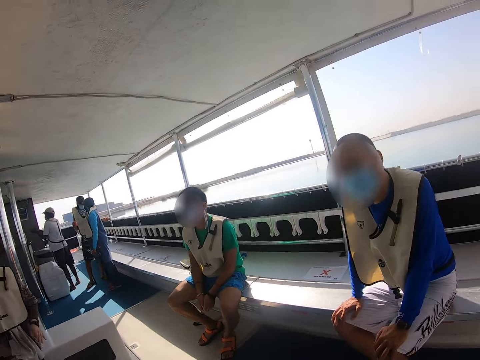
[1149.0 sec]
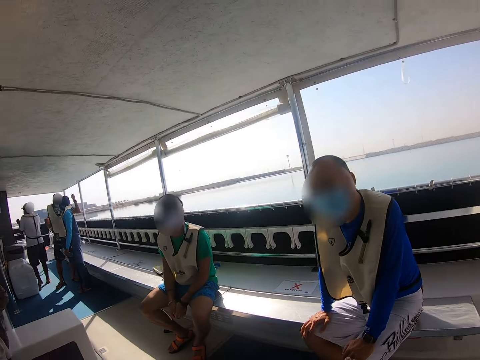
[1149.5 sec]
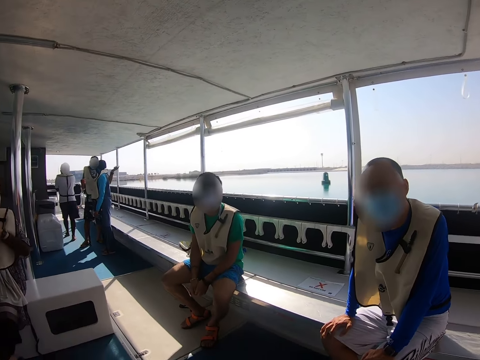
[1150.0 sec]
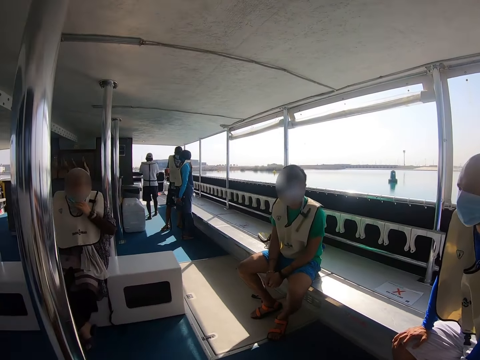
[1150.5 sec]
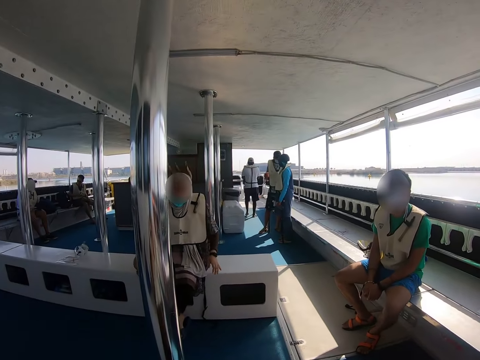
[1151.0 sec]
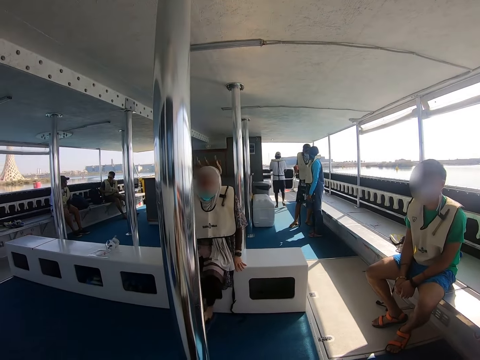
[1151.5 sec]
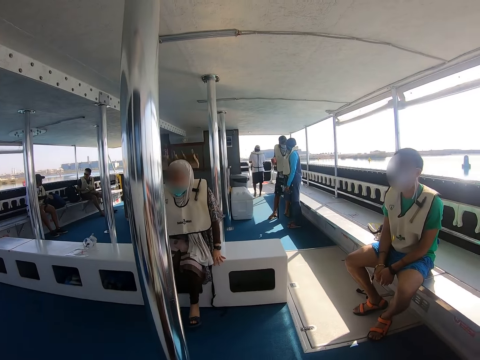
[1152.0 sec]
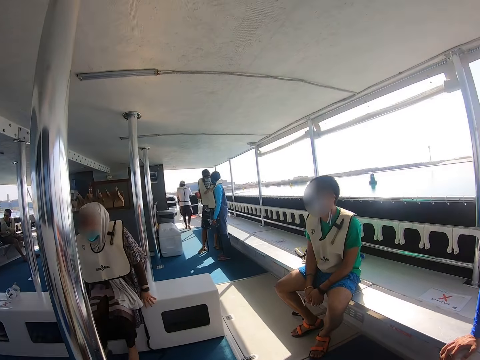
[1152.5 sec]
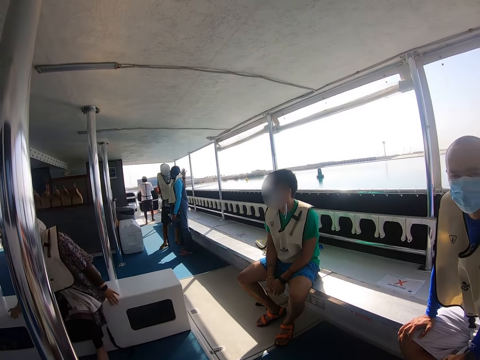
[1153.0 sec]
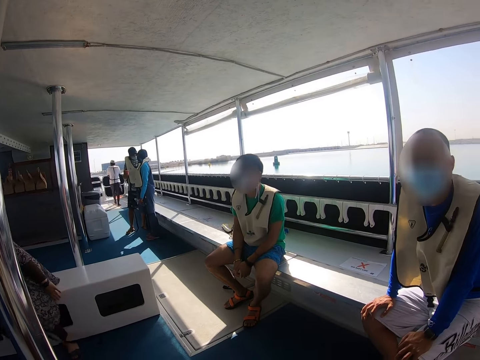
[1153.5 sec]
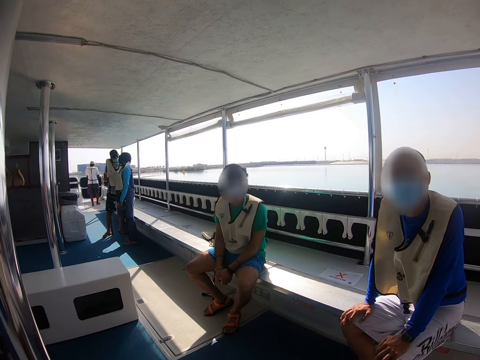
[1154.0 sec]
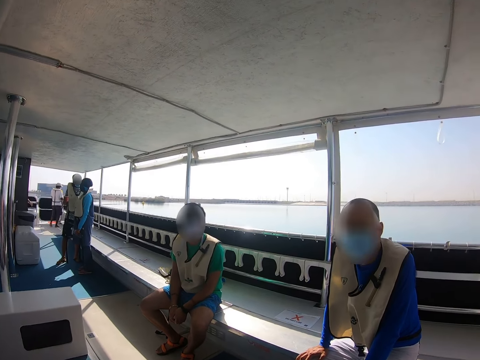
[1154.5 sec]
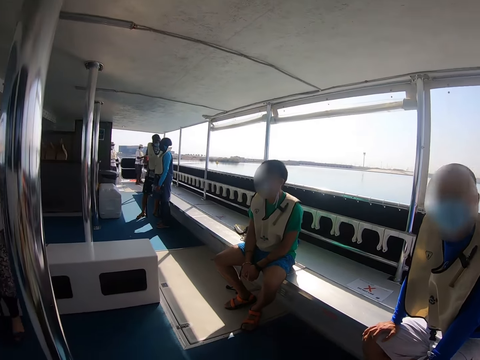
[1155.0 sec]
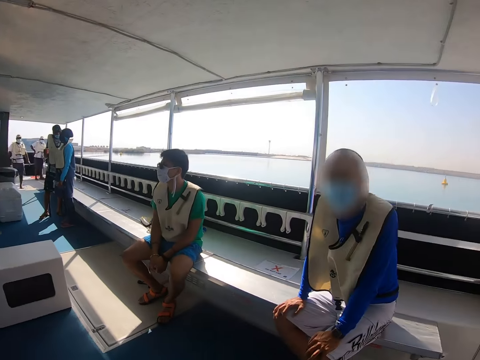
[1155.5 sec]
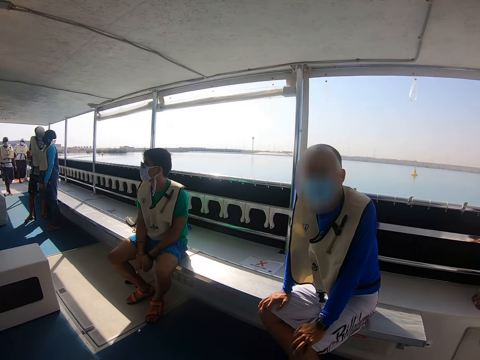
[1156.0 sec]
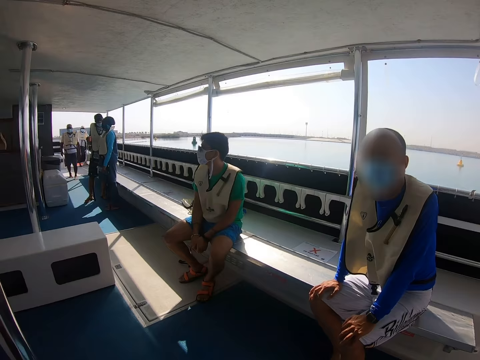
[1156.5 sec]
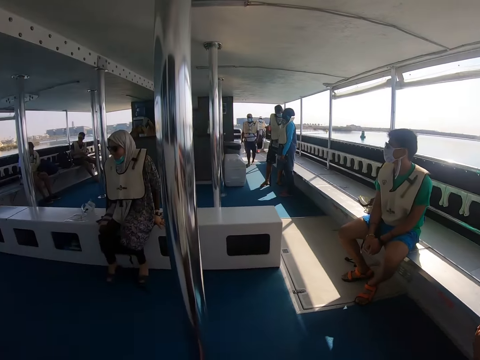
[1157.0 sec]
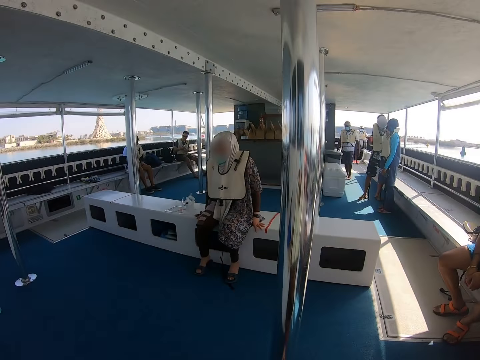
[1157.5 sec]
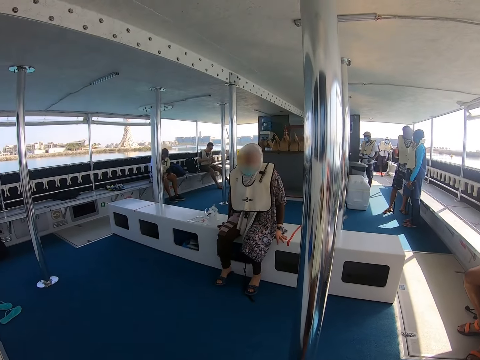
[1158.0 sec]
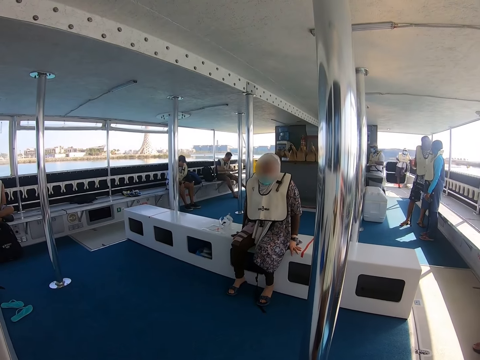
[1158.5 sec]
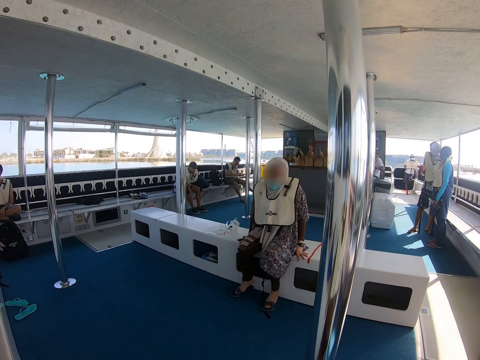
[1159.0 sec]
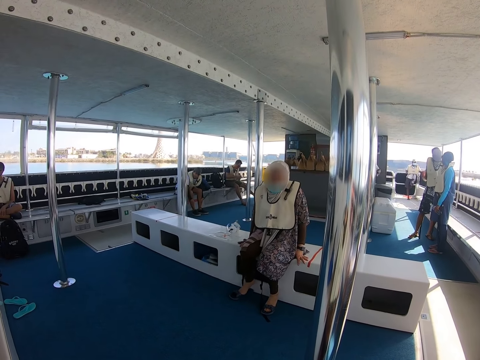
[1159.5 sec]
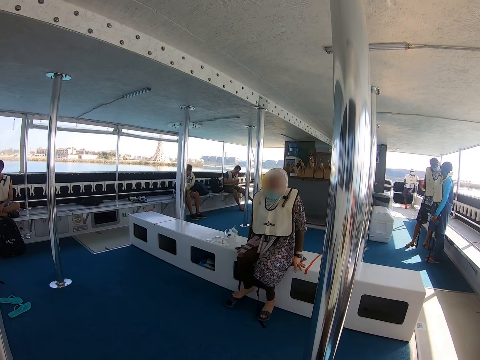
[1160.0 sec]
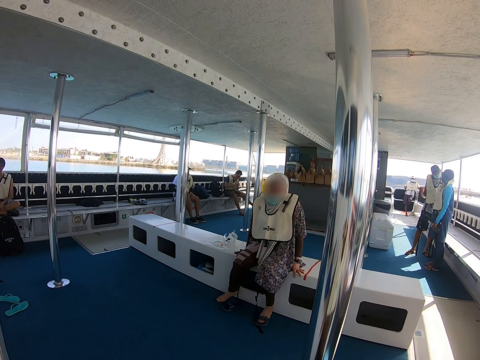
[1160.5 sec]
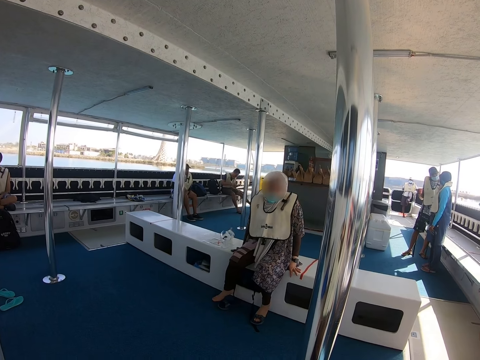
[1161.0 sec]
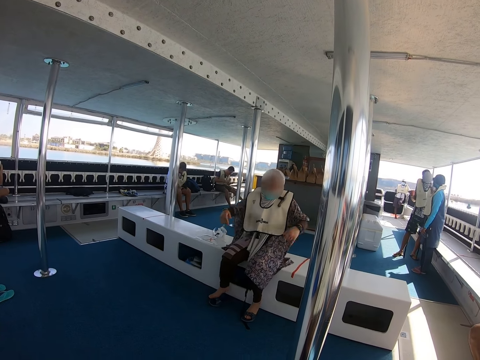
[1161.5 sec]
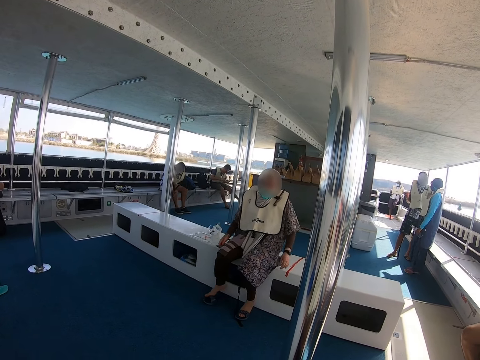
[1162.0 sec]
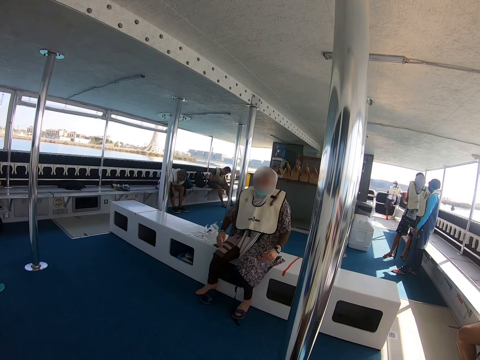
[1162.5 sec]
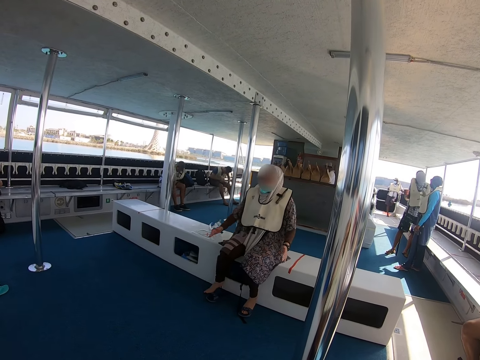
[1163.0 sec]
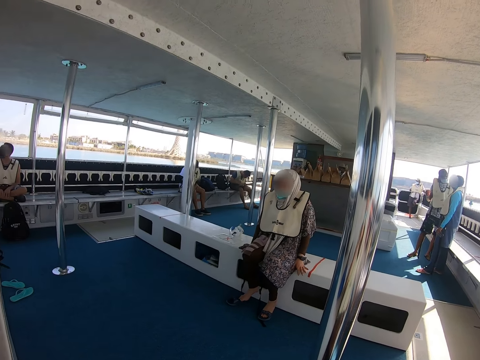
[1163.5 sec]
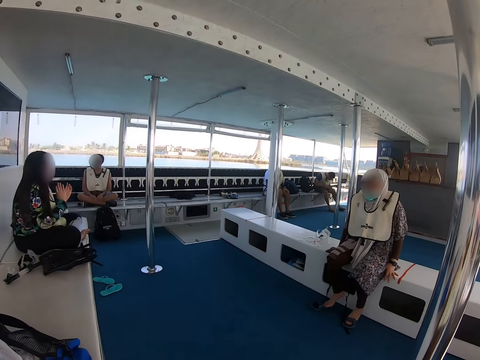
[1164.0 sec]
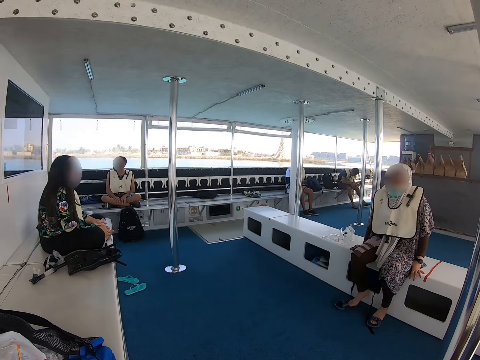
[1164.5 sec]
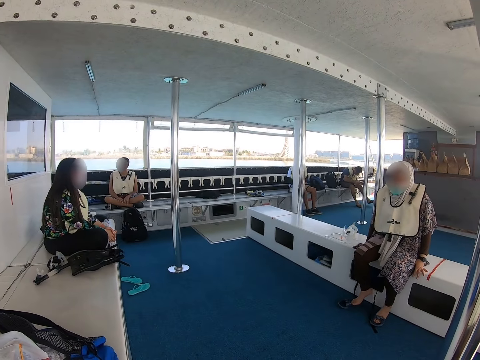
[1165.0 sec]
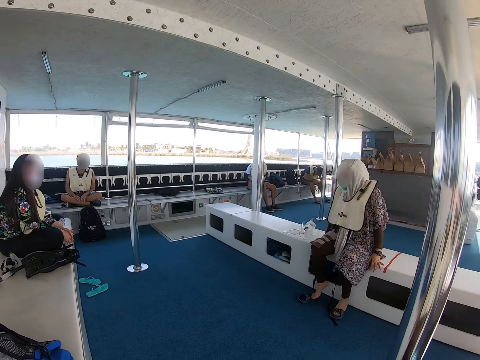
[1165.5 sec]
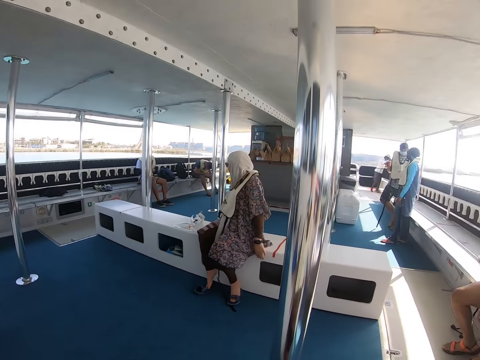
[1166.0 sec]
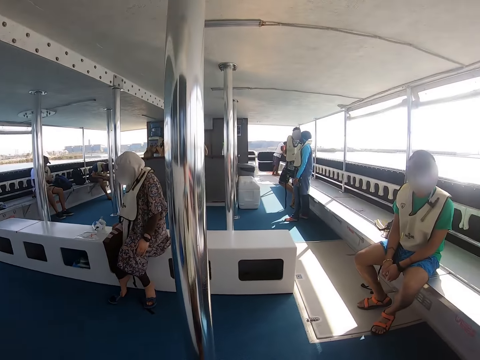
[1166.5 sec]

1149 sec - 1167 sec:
The camera wearer looks around. A person moves around. Another person moves around. Another person moves their hands.

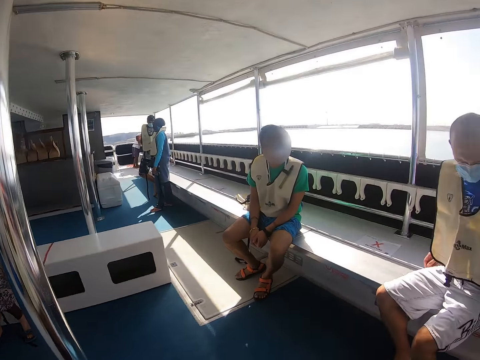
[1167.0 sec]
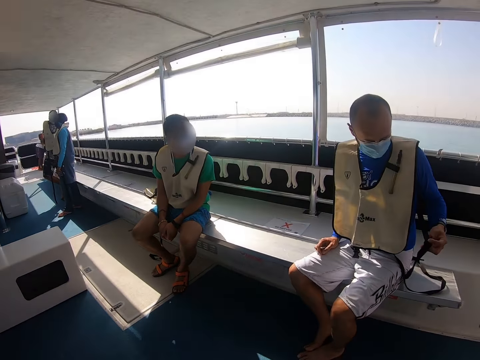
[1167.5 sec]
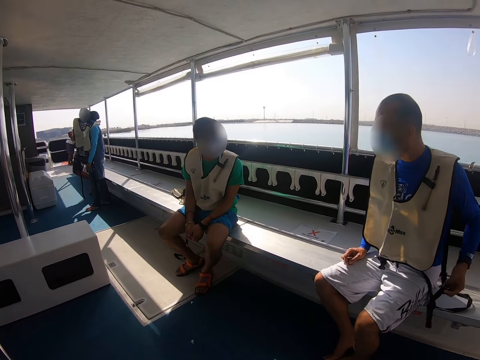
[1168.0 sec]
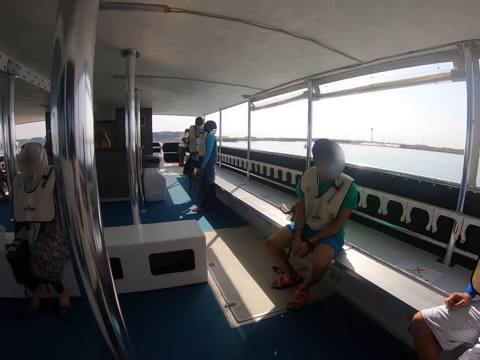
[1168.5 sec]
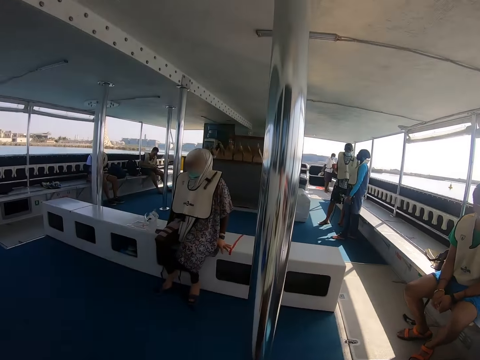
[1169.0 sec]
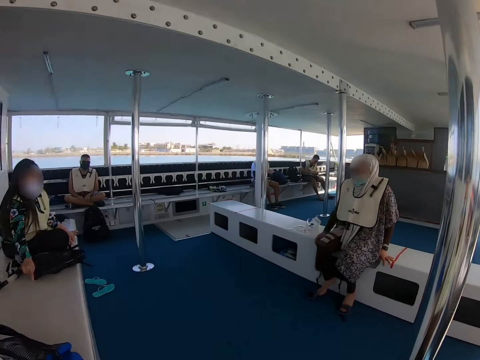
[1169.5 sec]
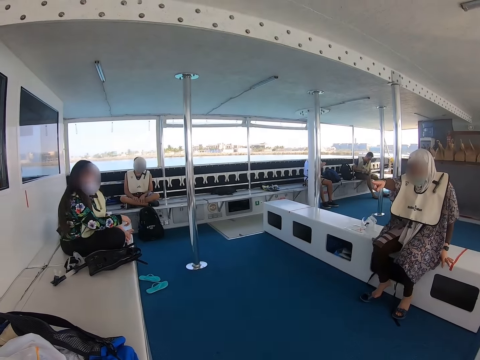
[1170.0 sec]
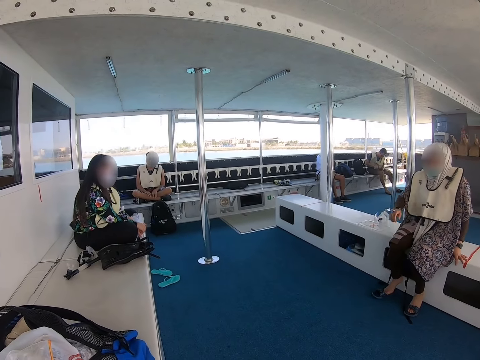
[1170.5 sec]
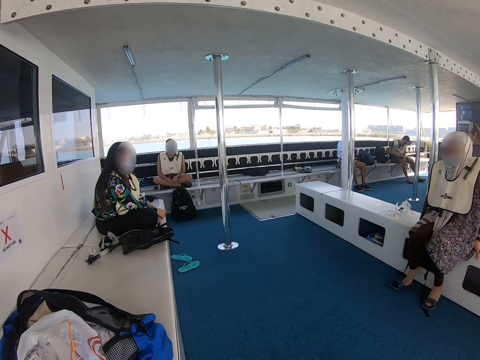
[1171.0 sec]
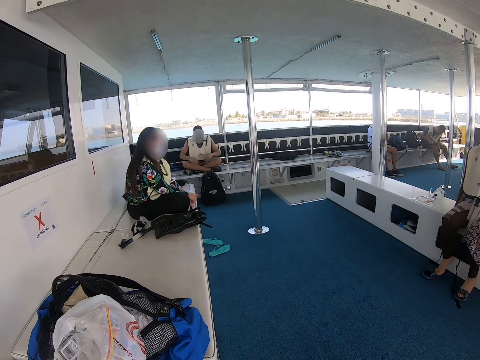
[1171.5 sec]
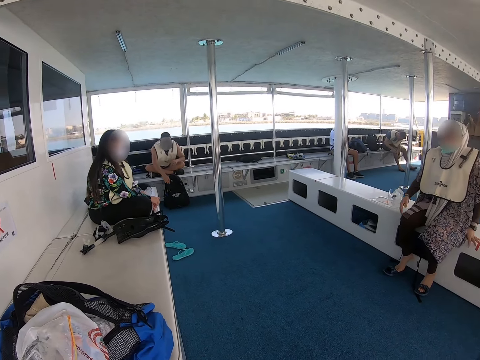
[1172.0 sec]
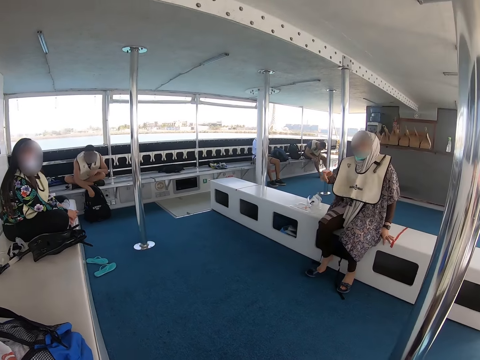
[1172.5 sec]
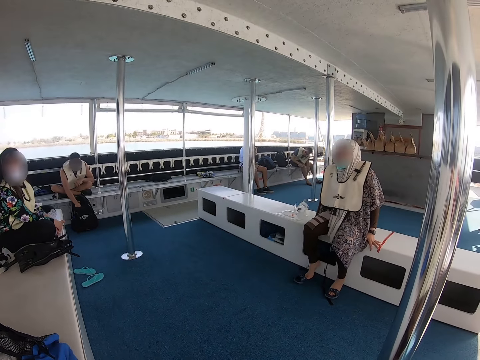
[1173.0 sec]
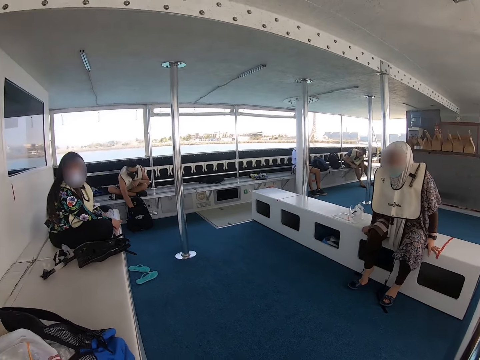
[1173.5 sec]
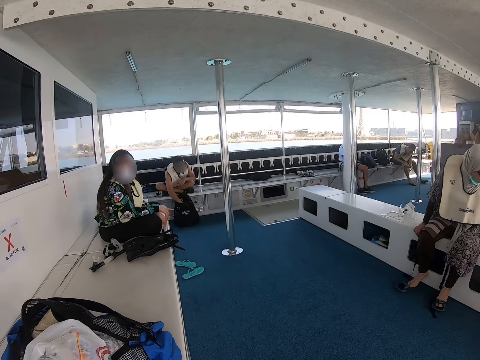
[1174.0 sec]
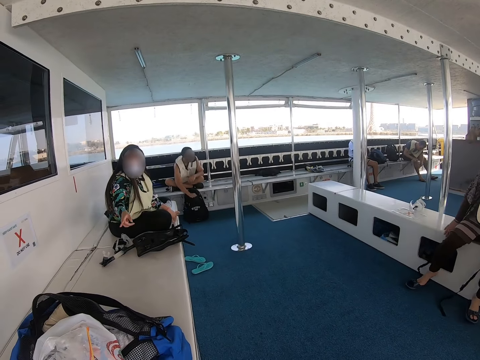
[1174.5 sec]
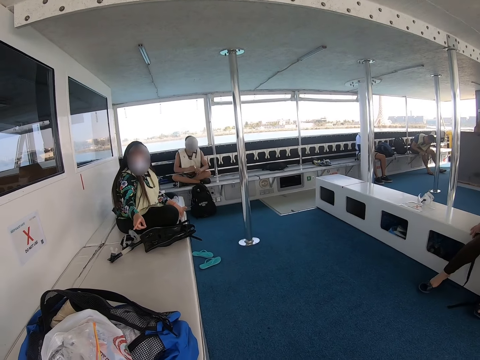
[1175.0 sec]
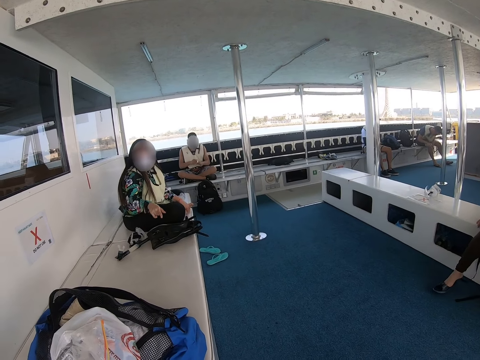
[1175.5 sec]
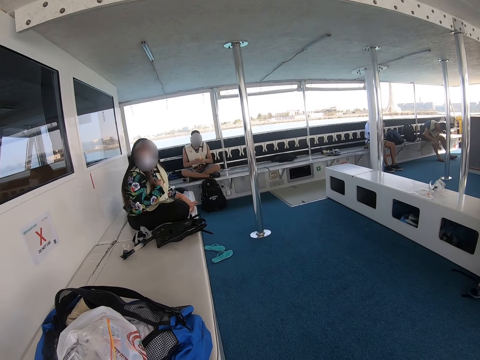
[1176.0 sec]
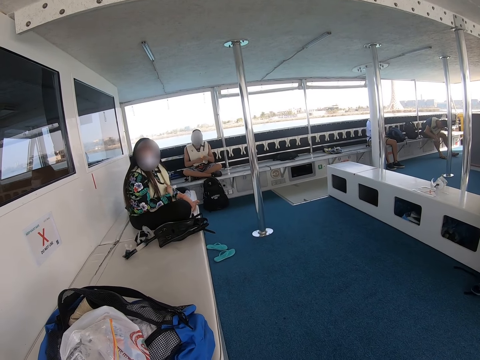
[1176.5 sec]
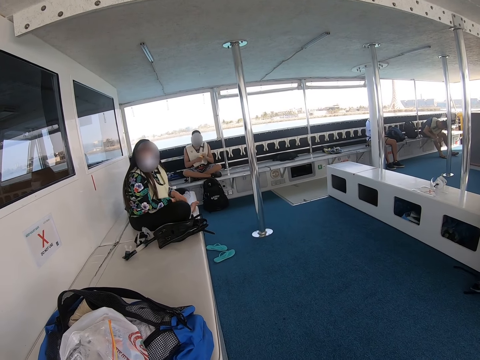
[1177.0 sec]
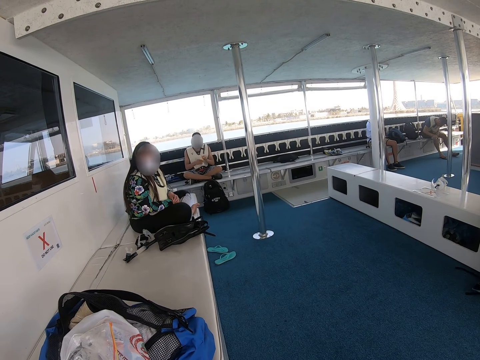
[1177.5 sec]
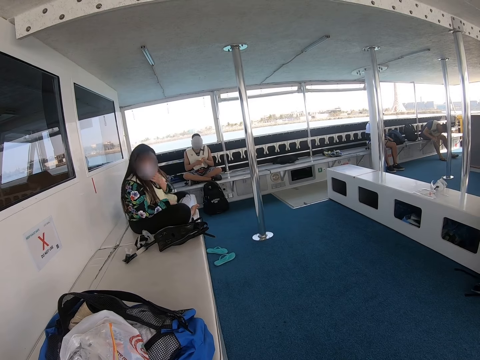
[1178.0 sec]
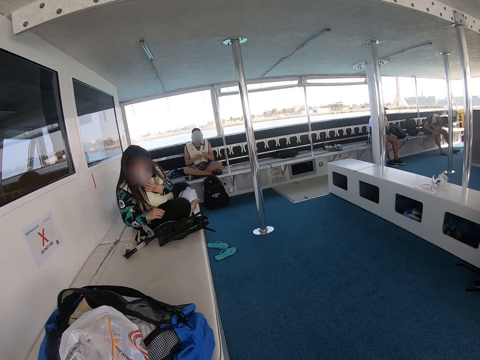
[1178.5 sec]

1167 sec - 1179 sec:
A person moves around. Another person moves aside.
